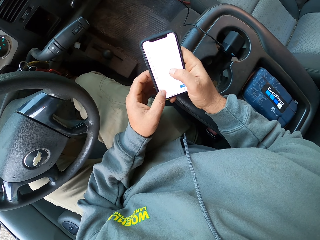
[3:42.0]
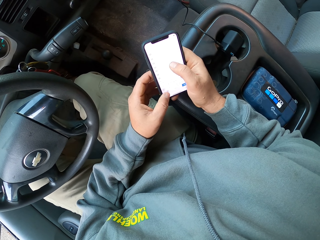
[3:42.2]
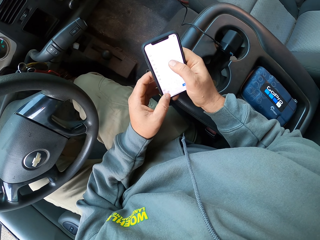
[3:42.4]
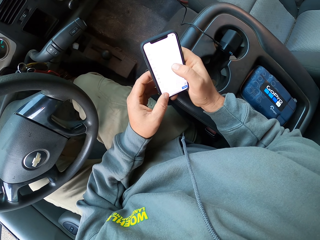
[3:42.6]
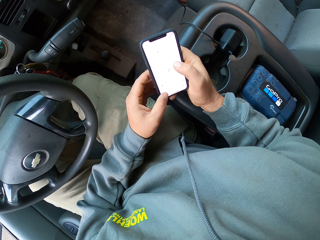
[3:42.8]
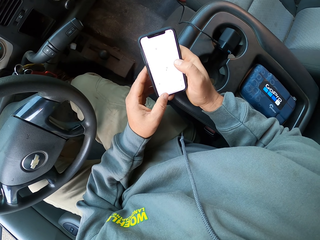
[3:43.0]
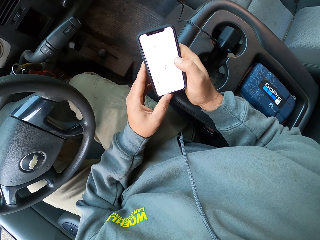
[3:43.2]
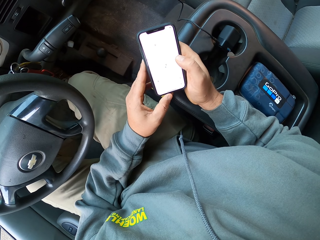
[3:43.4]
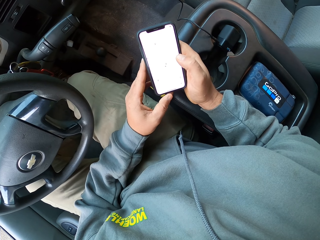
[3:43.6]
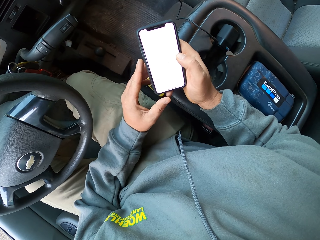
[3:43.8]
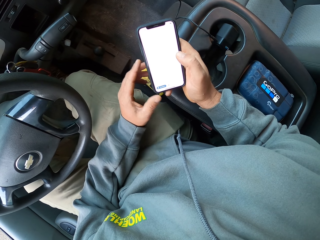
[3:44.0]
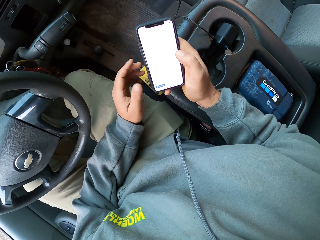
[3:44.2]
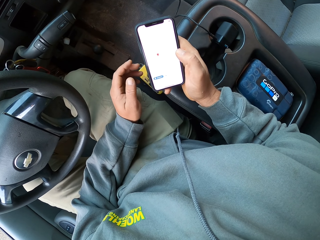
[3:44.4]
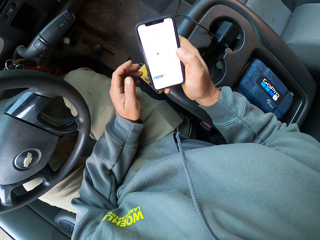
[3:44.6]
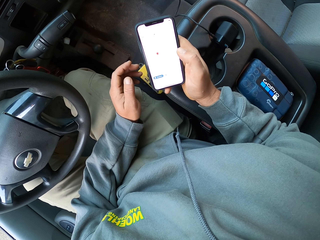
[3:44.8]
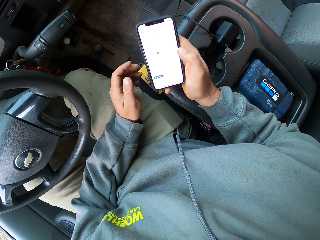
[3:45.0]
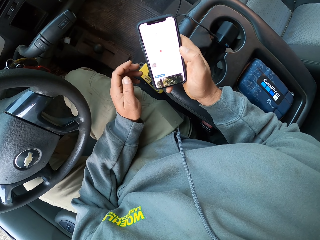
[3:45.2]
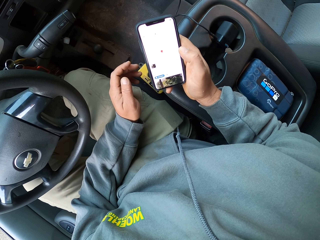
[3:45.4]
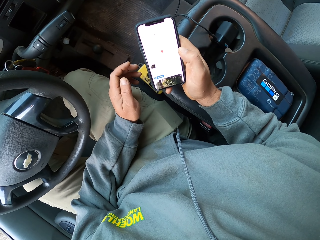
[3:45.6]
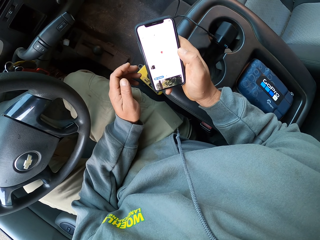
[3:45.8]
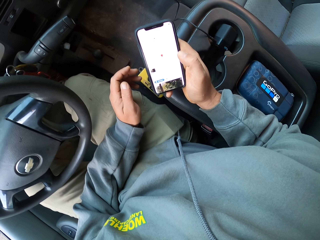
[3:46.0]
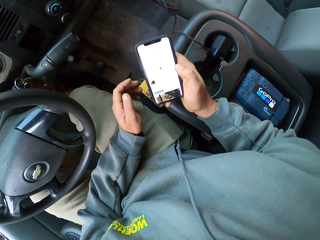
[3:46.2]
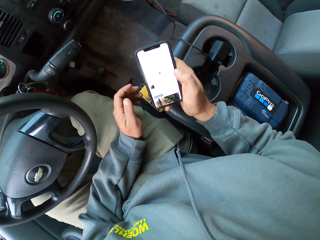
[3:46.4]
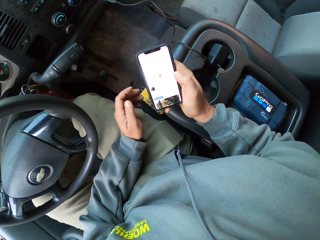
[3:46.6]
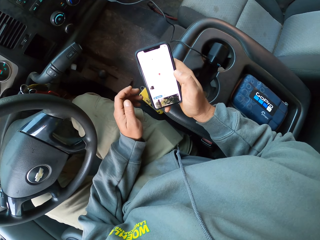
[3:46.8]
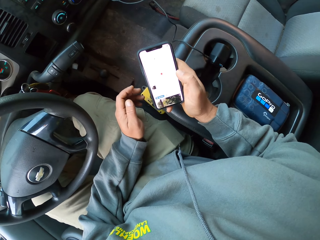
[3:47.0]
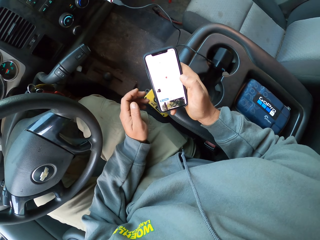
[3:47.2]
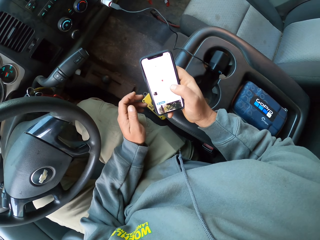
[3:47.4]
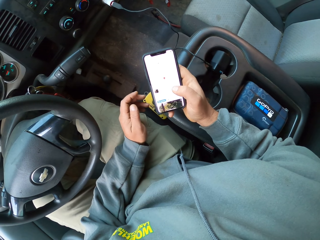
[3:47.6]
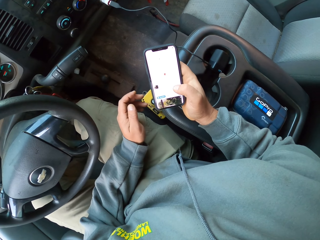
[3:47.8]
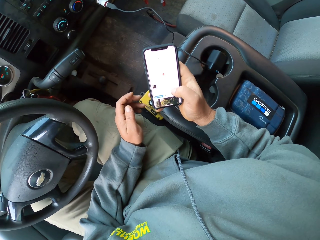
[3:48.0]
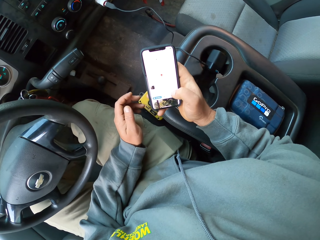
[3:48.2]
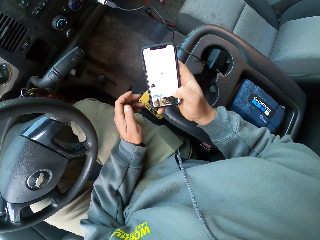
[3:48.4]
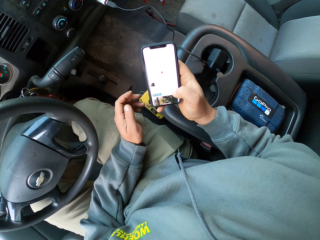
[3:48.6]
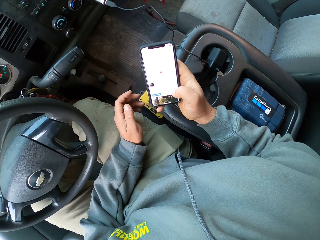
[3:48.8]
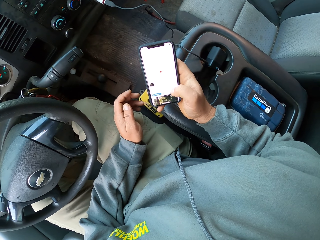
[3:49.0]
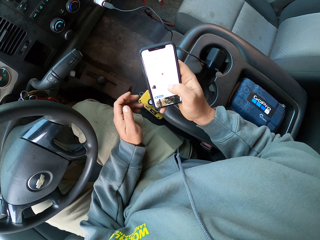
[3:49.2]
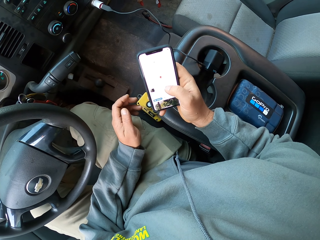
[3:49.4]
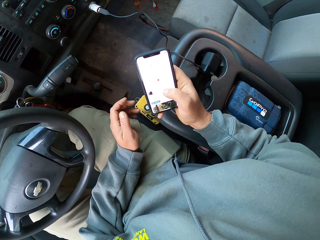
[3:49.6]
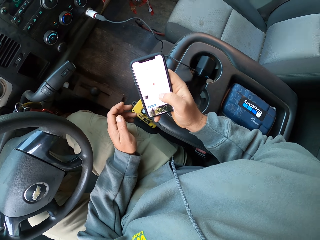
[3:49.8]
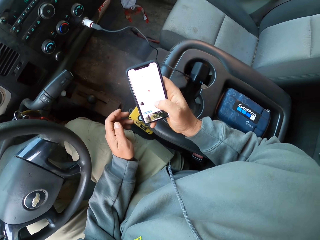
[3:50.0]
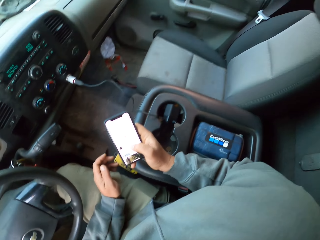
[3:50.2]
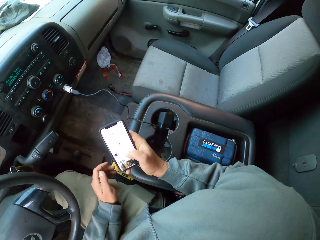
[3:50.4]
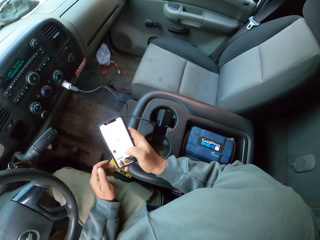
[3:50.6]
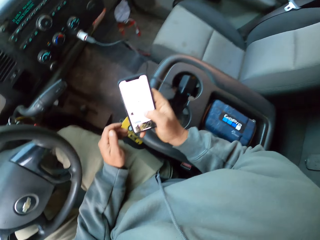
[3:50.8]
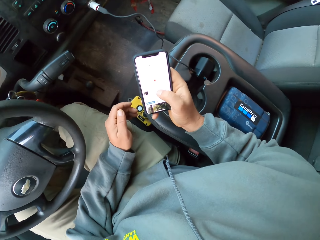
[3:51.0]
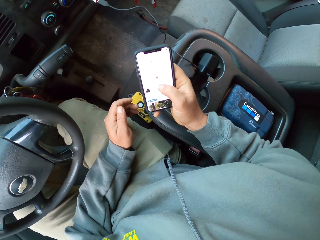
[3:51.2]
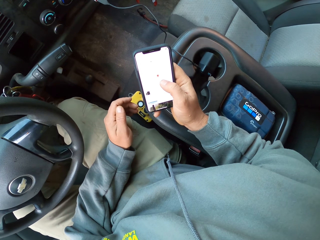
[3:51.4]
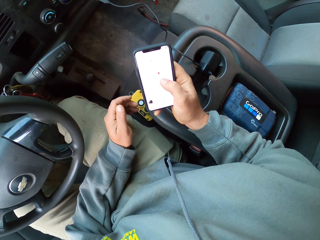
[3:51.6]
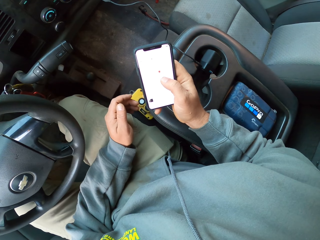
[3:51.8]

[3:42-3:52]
The camera wearer clicks on the phone. They stare at the phone.

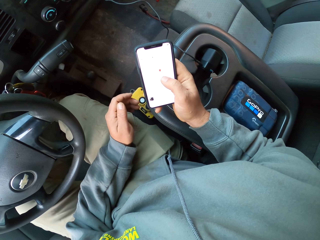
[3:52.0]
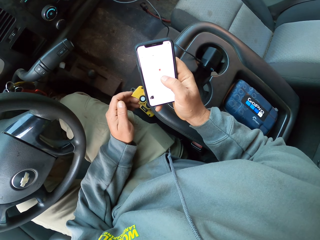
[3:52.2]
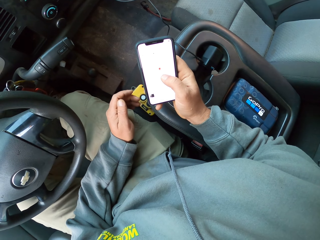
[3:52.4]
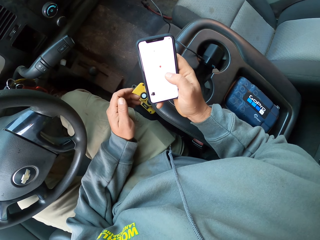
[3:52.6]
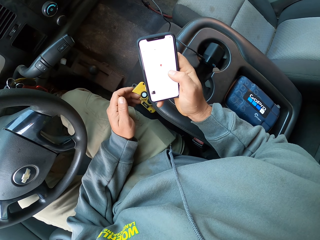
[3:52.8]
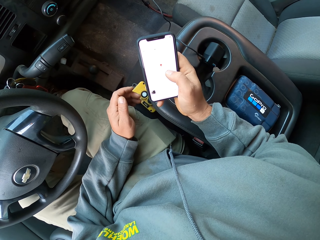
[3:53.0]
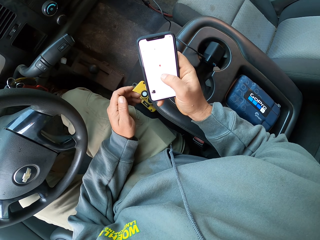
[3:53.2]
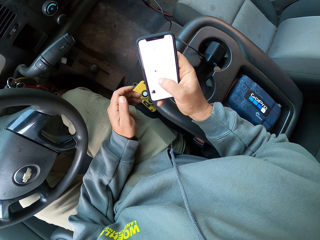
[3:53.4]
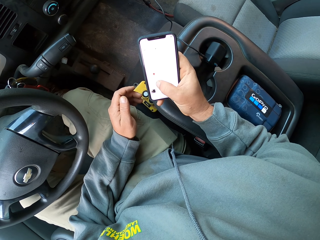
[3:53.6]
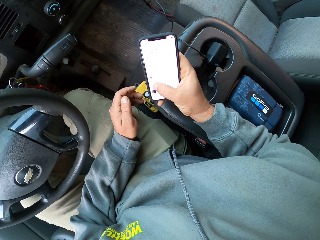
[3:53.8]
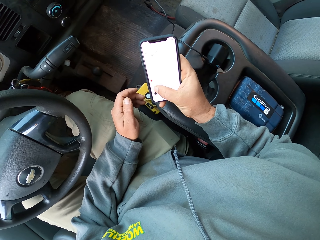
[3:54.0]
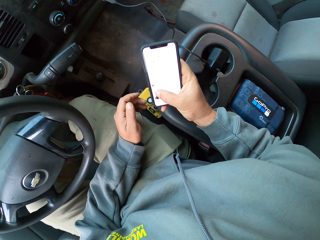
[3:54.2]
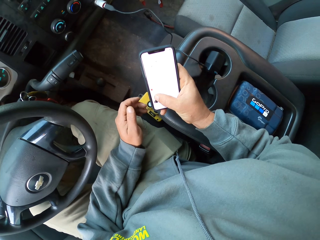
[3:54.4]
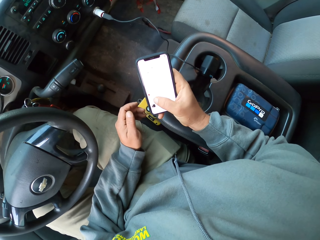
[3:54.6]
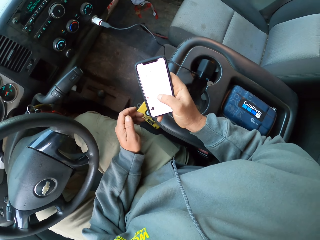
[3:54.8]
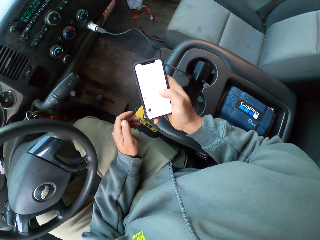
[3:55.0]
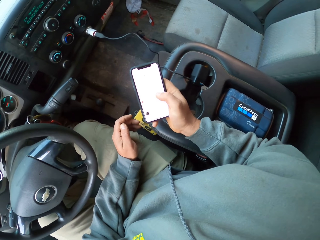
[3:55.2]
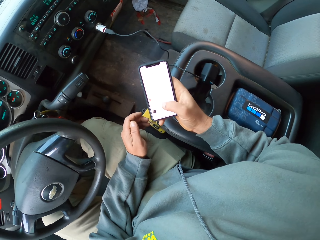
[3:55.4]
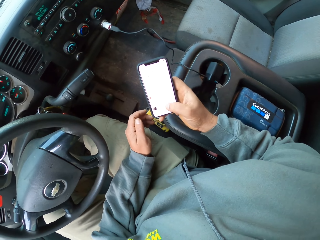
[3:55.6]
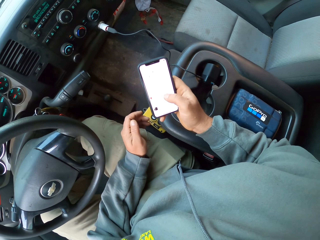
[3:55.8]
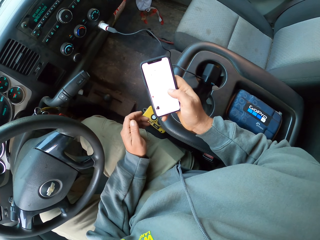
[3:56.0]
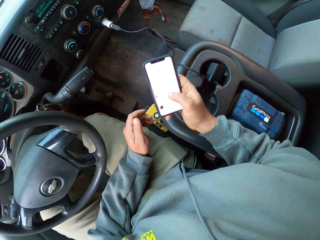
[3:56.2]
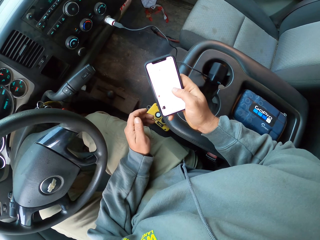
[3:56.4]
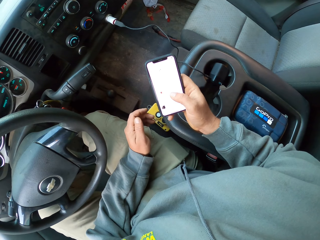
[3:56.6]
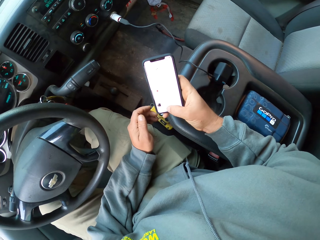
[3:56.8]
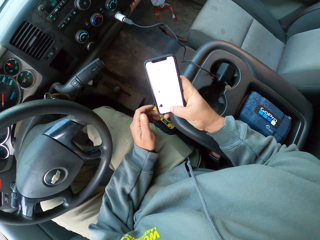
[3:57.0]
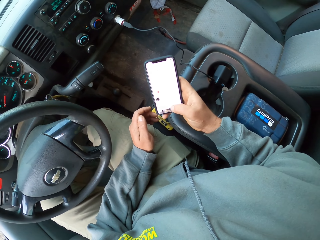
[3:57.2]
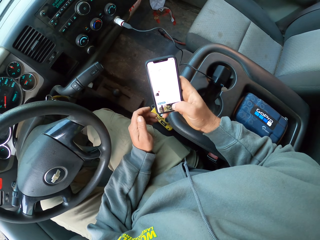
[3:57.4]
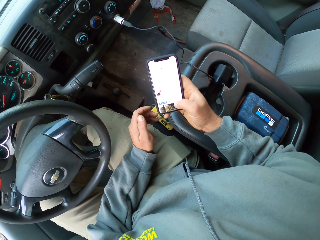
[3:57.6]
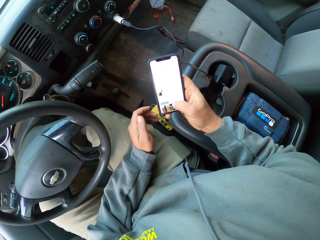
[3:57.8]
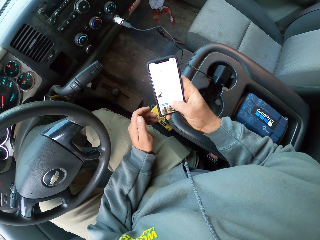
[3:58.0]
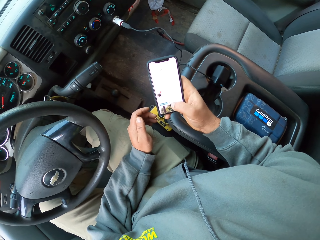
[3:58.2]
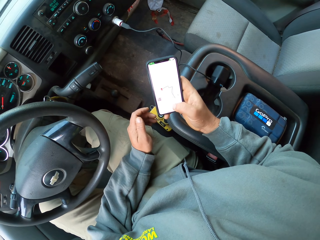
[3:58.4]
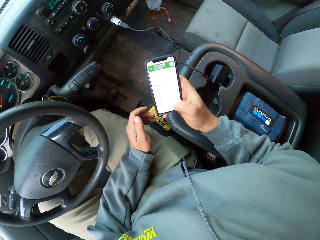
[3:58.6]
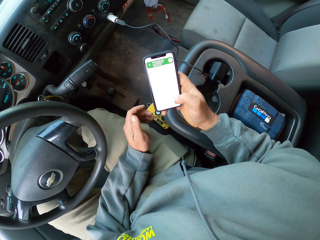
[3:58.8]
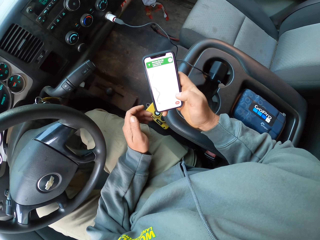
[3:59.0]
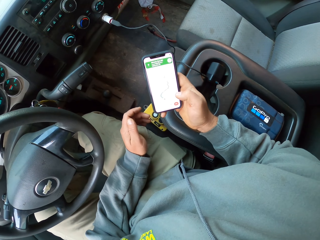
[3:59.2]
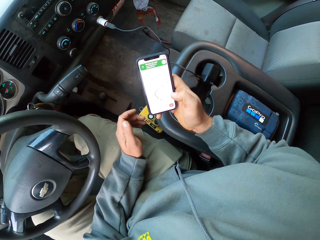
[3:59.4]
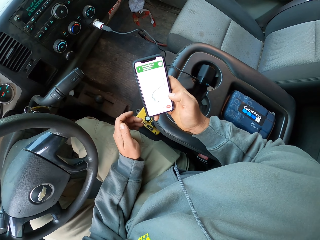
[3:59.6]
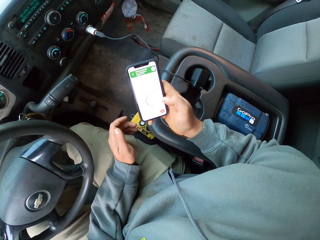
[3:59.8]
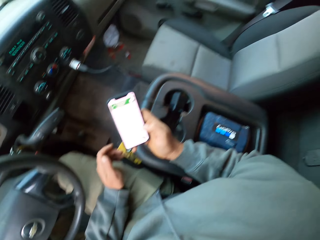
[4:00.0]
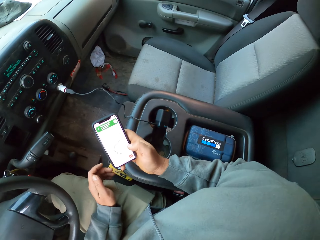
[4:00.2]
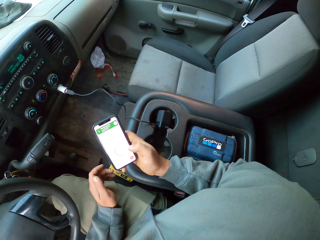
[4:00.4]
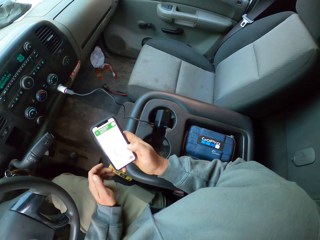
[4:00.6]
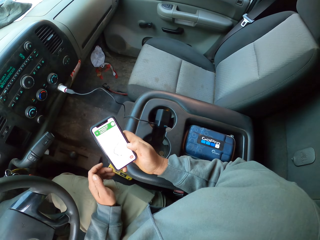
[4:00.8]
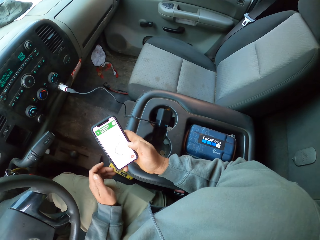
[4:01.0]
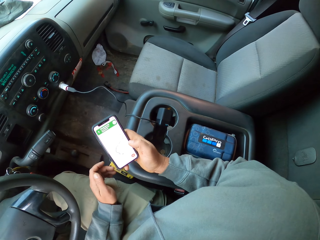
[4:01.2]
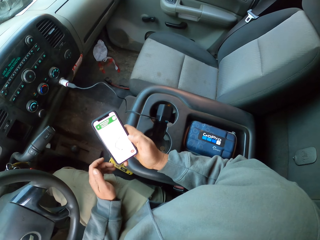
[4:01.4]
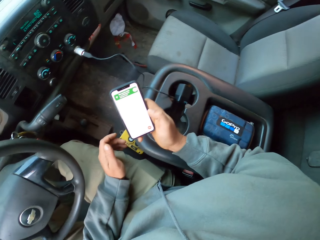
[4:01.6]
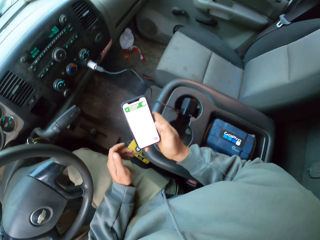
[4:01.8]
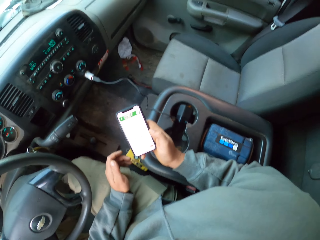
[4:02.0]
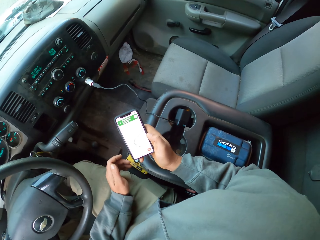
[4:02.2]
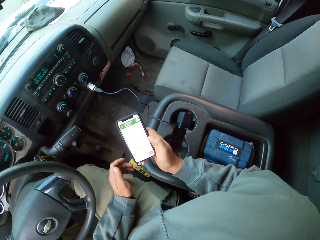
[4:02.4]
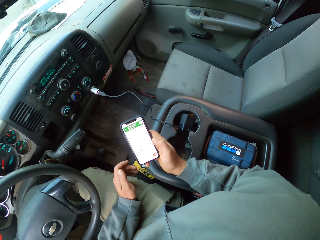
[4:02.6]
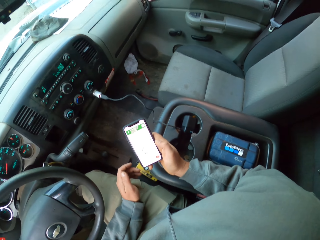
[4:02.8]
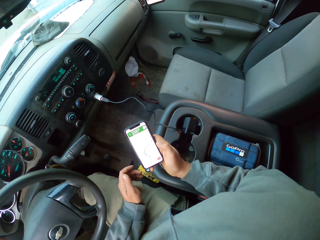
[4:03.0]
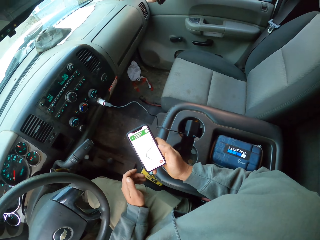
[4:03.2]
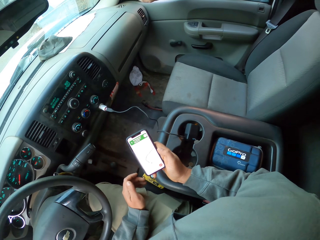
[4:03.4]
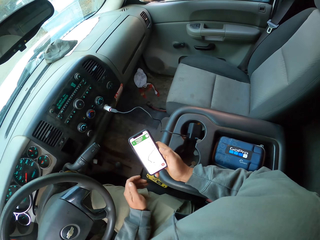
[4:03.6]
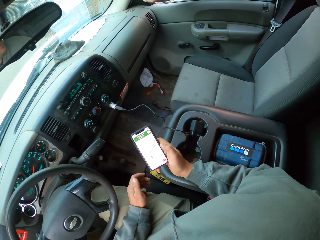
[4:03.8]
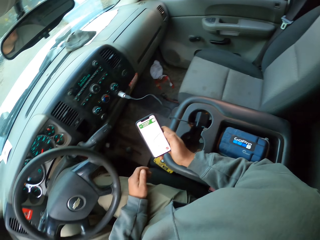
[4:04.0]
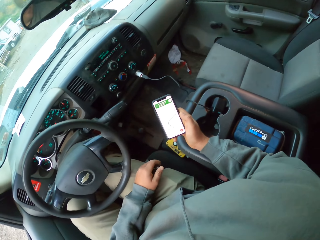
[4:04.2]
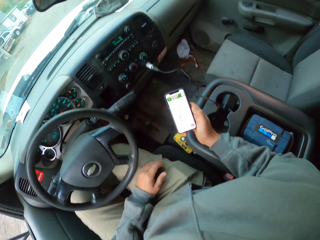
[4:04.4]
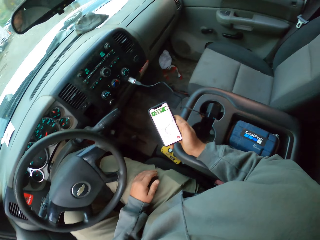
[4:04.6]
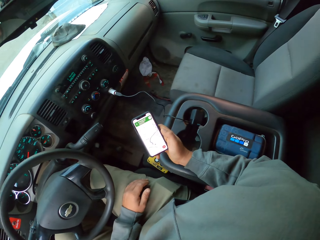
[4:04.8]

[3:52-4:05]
The camera wearer scrolls a phone.
